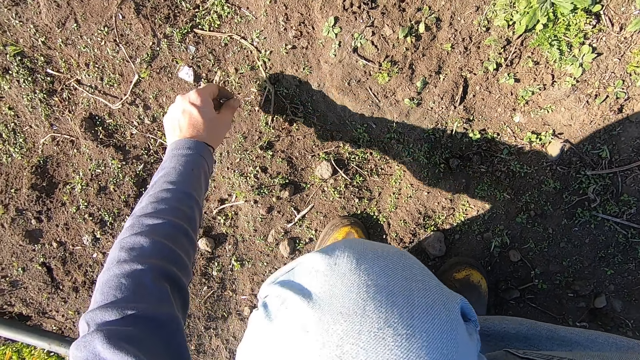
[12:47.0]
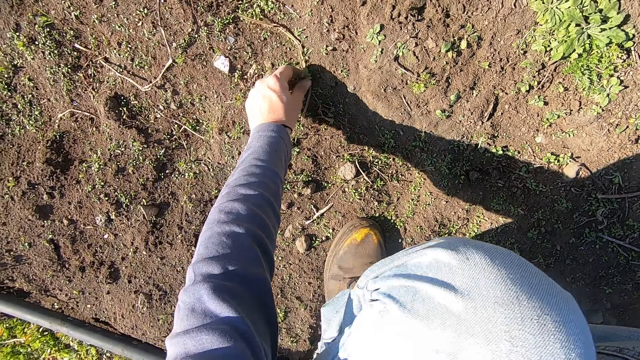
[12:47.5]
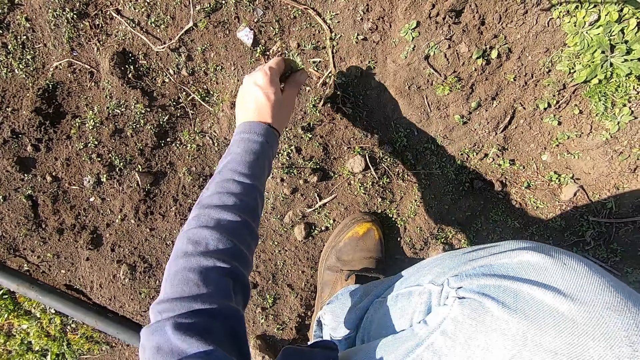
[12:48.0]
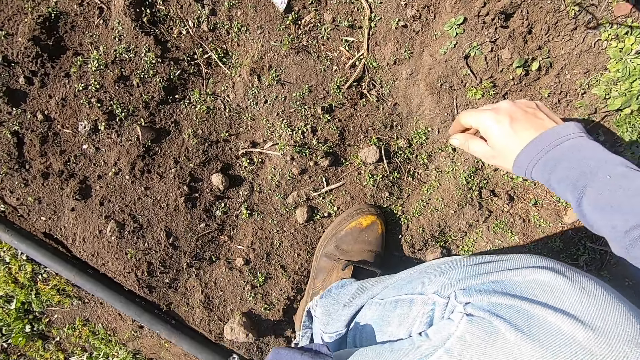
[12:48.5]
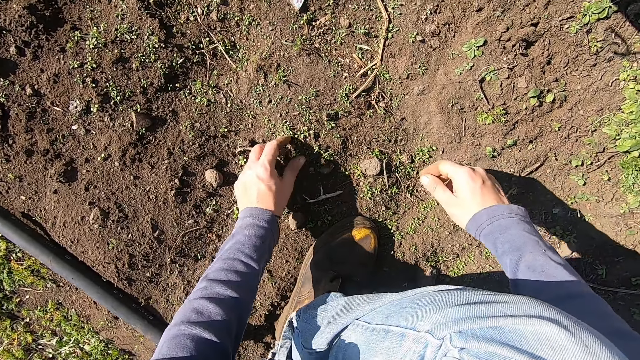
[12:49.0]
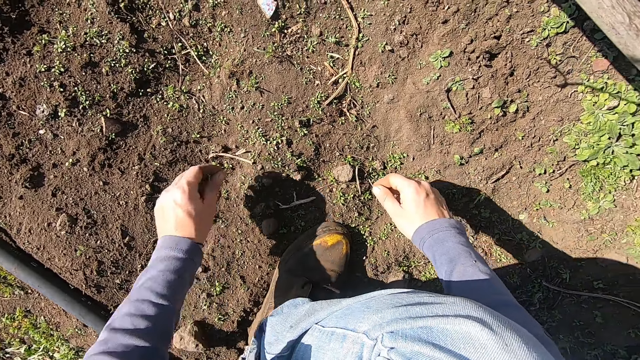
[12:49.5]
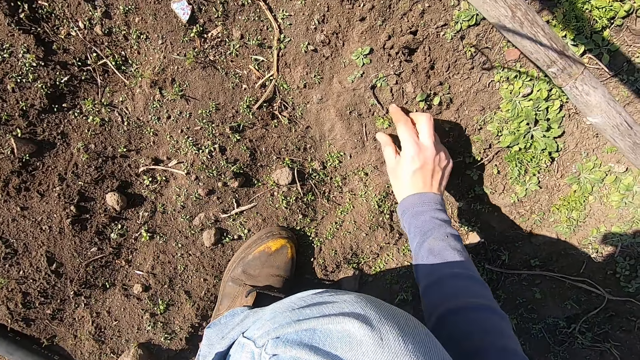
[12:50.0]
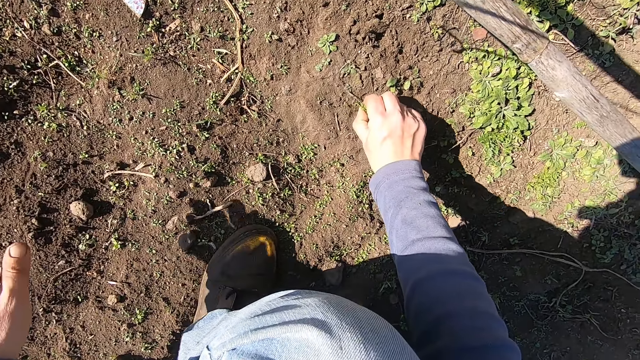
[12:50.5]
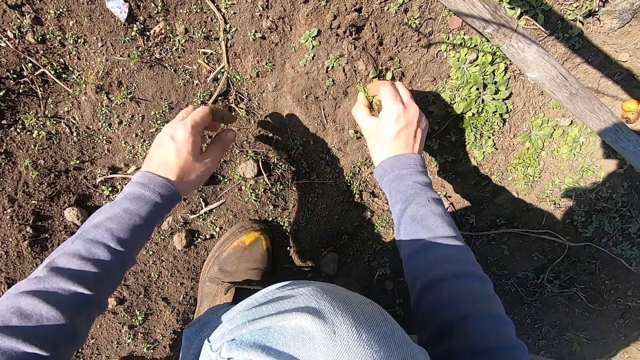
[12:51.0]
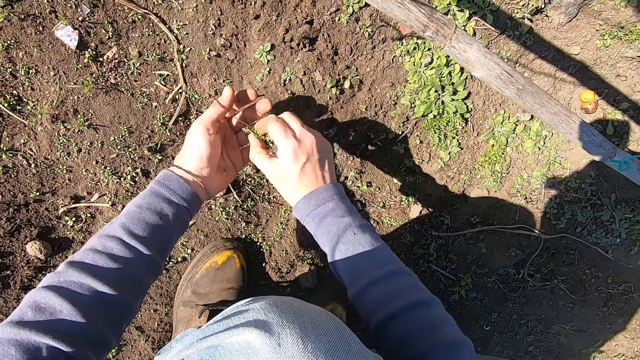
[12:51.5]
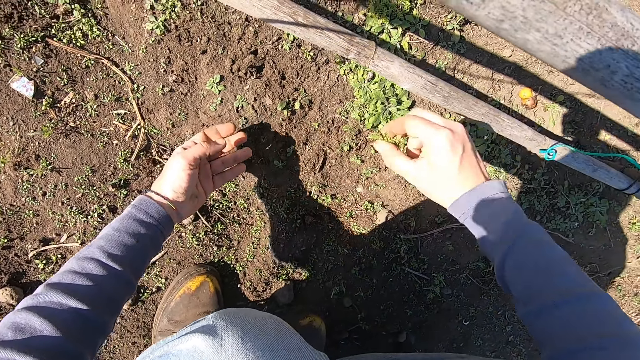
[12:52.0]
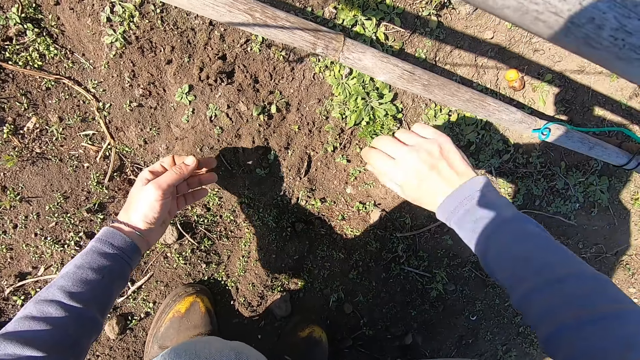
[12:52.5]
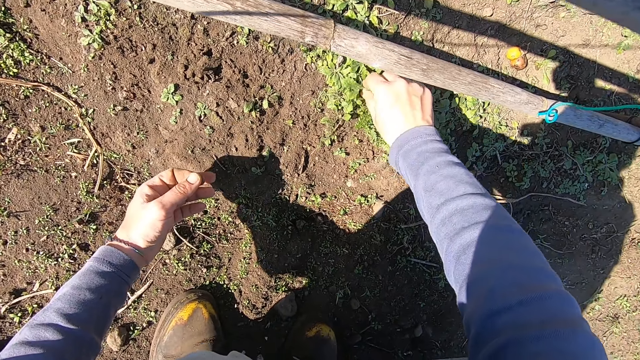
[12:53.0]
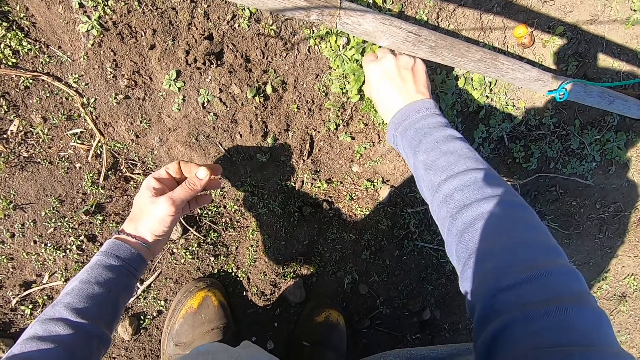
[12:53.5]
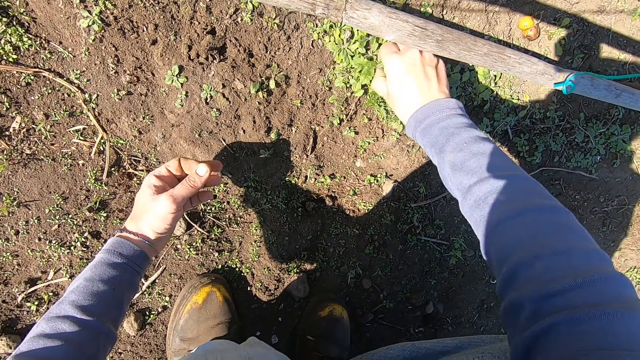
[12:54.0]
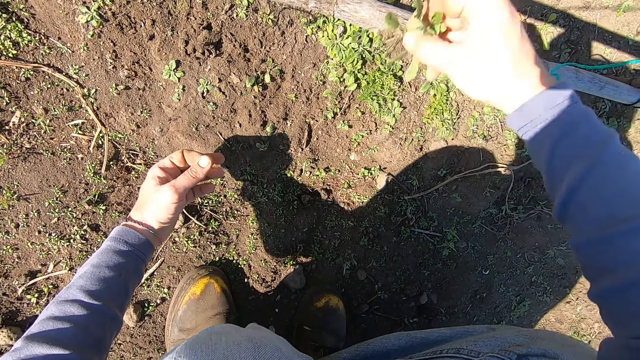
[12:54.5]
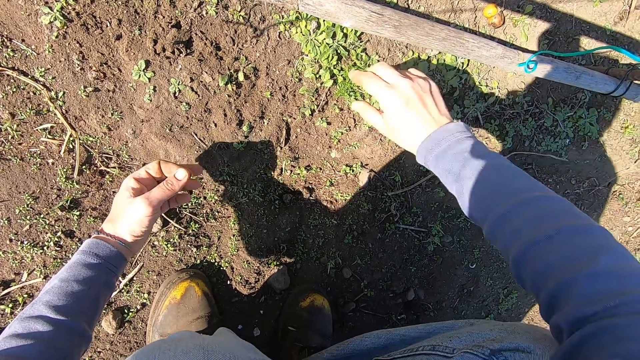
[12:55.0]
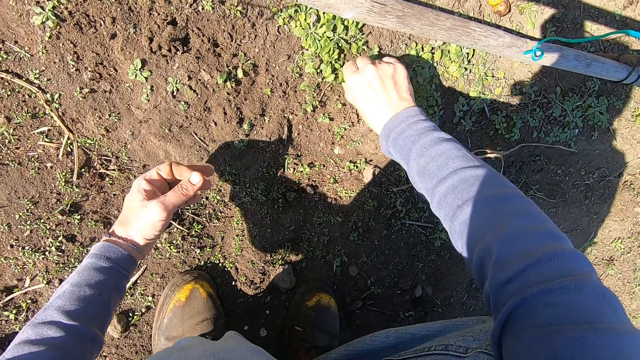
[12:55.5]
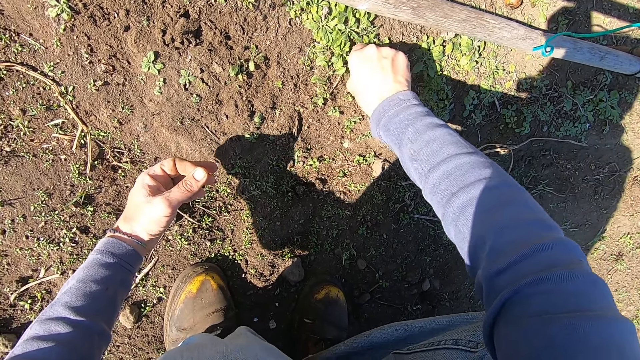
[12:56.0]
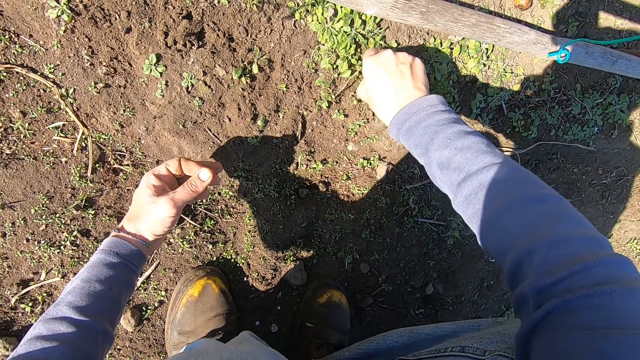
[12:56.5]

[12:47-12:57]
The camera wearer moves away the weed plant in his left hand. He removes a weed plant from the ground with his left hand. He moves away the weed plant in his left hand. He removes a weed plant from the ground with his right hand. He passes the weed plant in his right hand over his left hand. He throws away the weed plant in his right hand. He removes a weed plant from the ground with his right hand. He throws the weed plant in his right hand away. He removes a weed plant from the ground with his right hand.

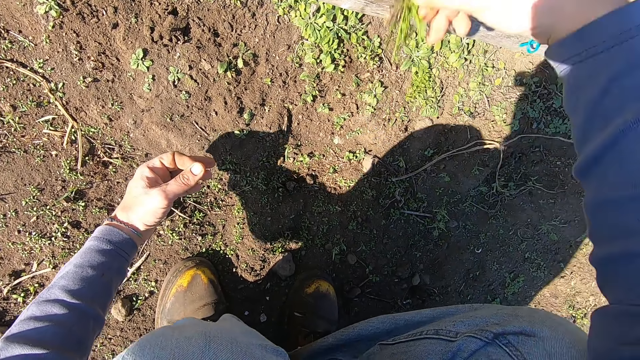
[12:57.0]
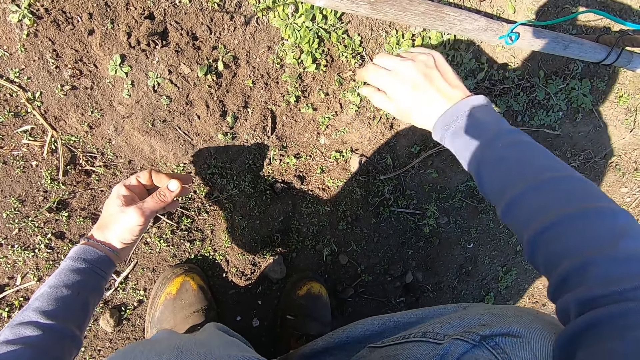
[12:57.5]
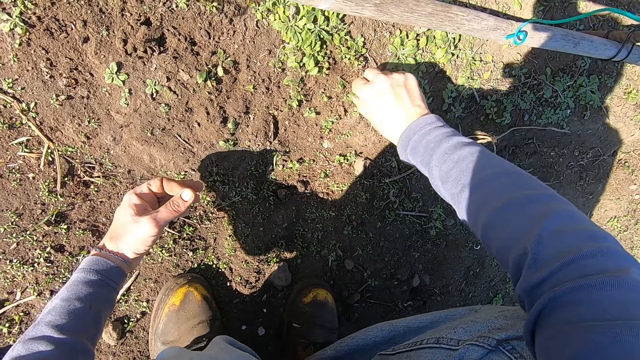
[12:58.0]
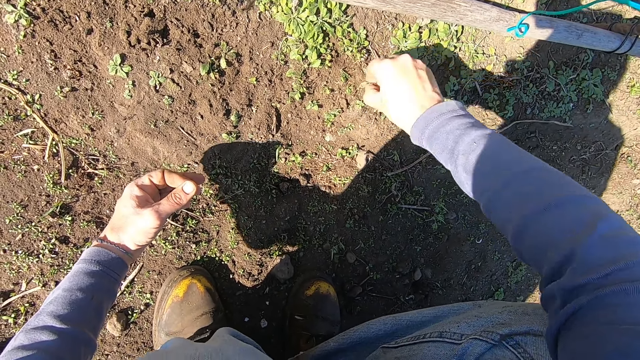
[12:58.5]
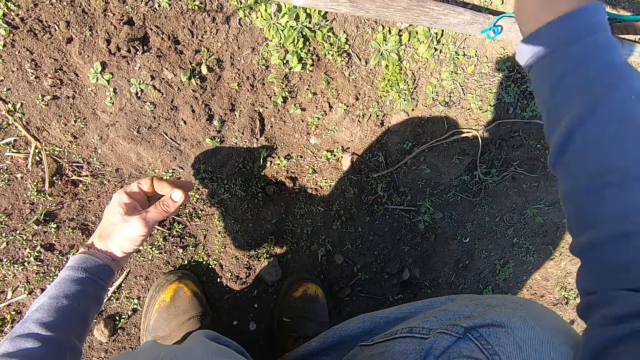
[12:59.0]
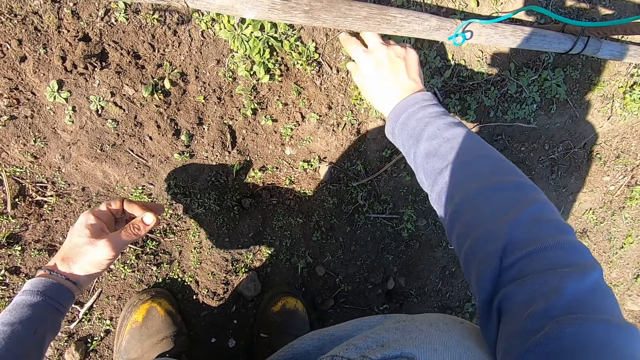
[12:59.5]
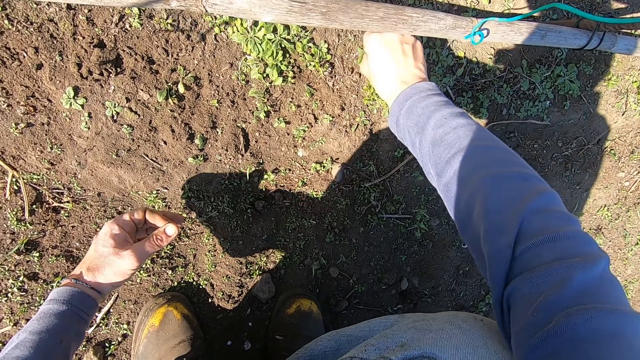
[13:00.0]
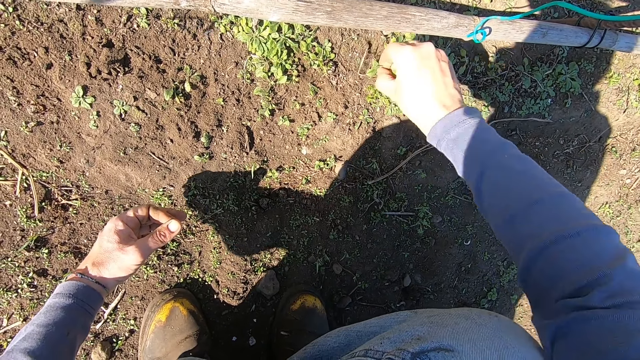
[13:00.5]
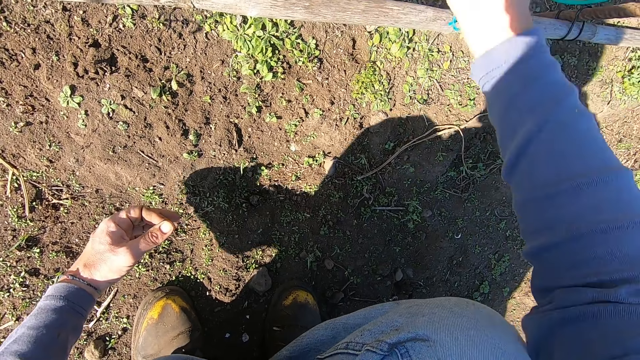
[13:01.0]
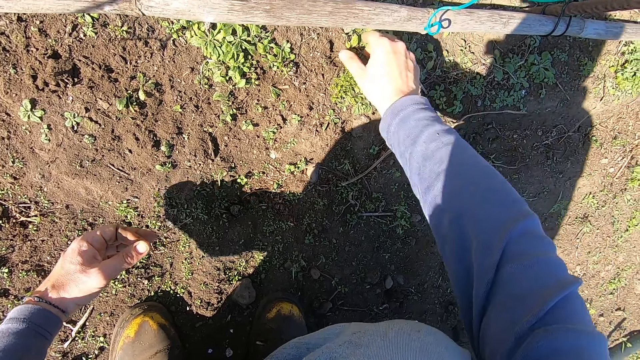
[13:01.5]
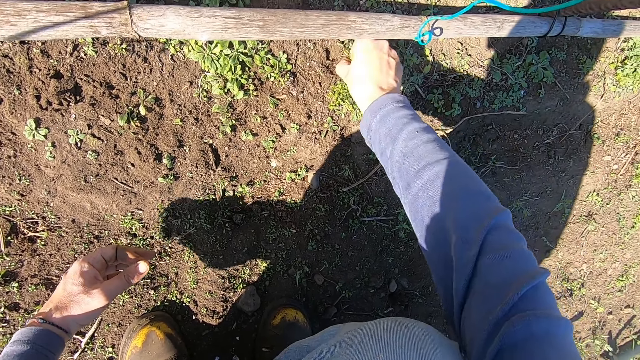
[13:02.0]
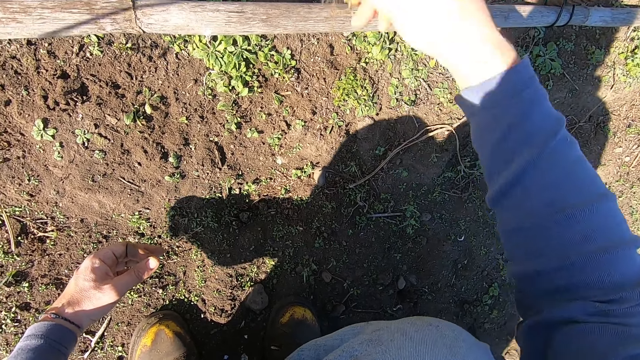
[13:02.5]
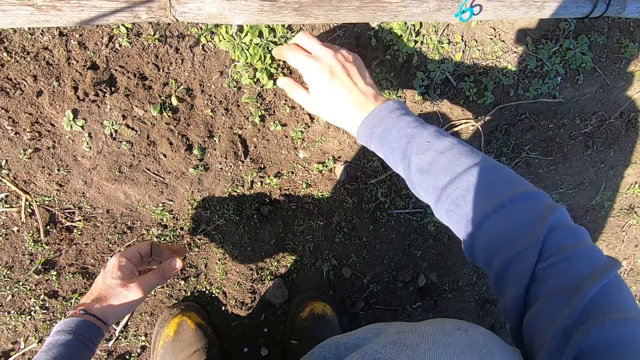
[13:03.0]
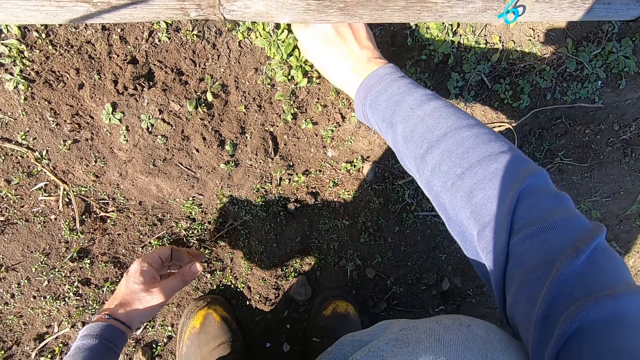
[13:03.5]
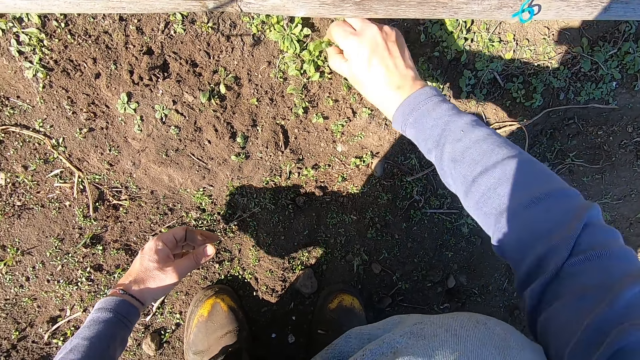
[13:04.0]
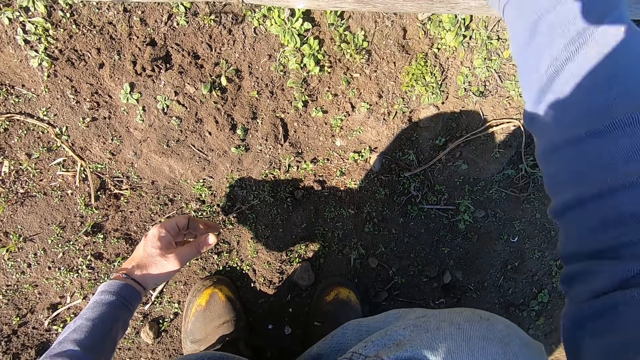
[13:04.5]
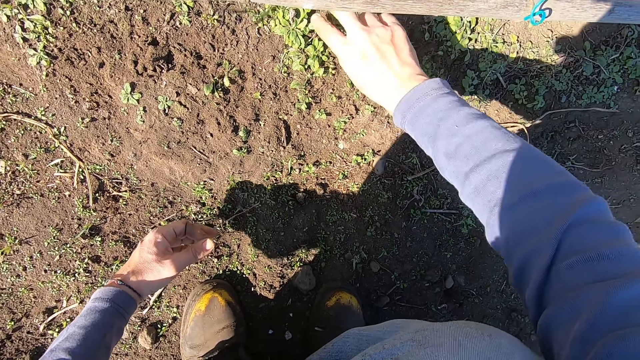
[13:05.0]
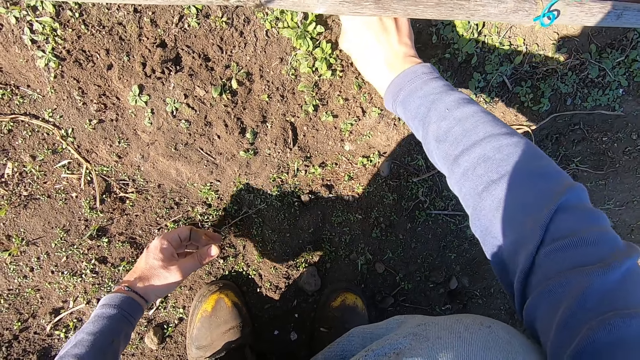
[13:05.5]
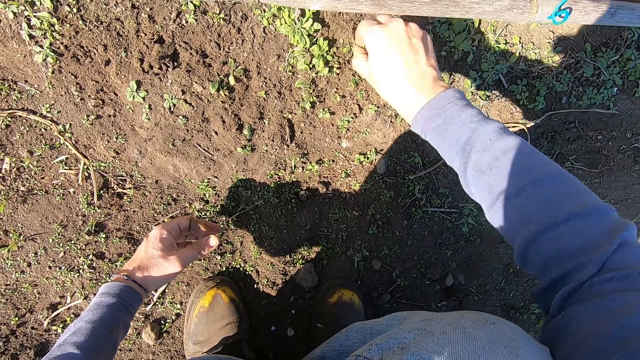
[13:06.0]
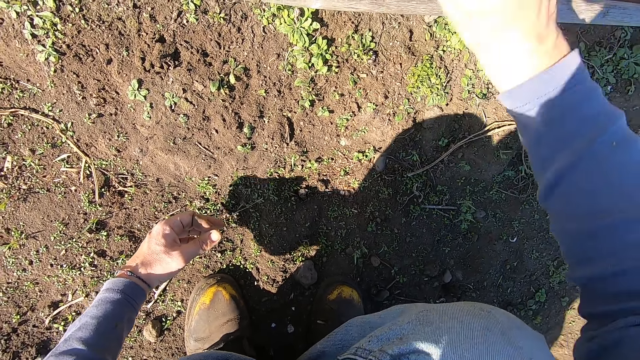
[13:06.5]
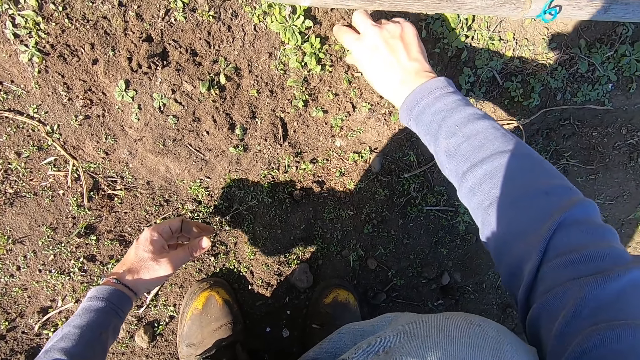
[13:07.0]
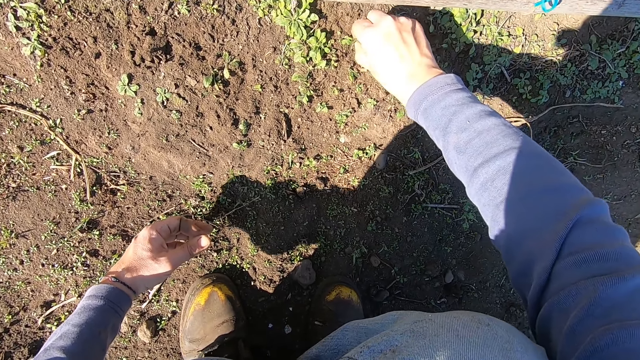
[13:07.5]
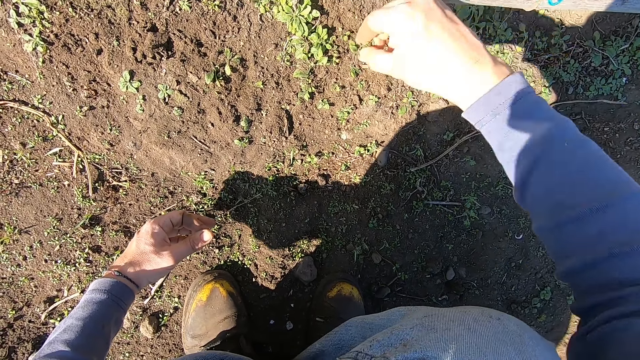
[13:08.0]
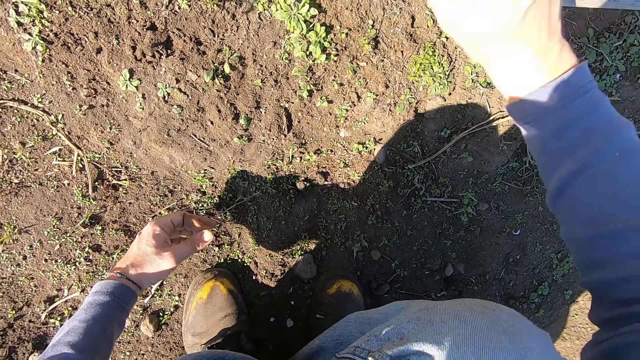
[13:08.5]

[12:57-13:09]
The camera wearer throws the weed plant in his right hand away. He removes a weed plant from the ground with his right hand. He throws the weed plant in his right hand away. He removes a weed plant from the ground with his right hand. He throws the weed plant in his right hand away. He removes a weed plant from the ground with his right hand. He throws the weed plant in his right hand away. He removes a weed plant from the ground with his right hand. He throws the weed plant in his right hand away. He removes a weed plant from the ground with his right hand. He throws the weed plant in his right hand away. He removes a weed plant from the ground with his right hand. He throws the weed plant in his right hand away.
